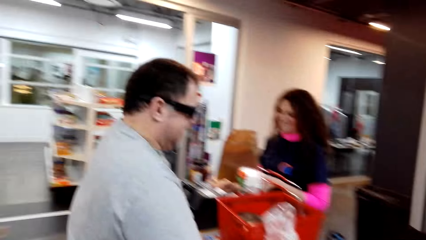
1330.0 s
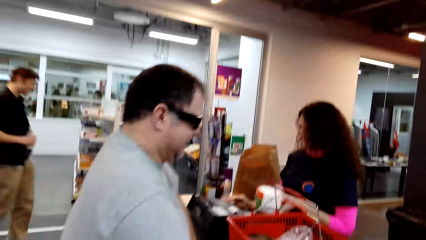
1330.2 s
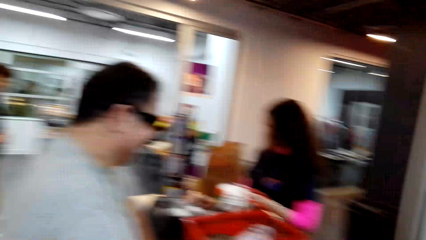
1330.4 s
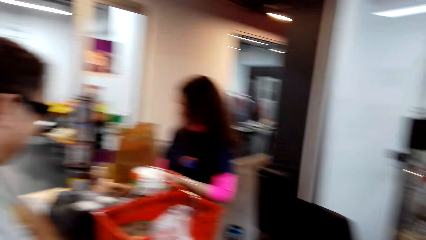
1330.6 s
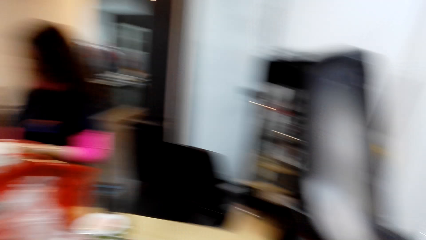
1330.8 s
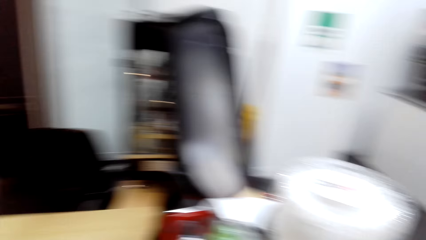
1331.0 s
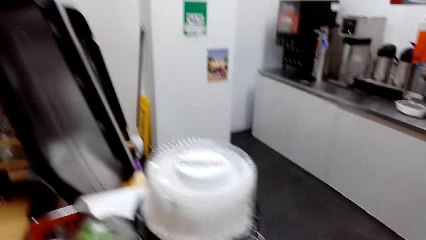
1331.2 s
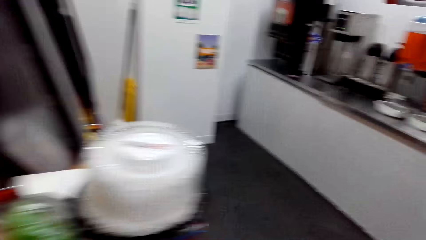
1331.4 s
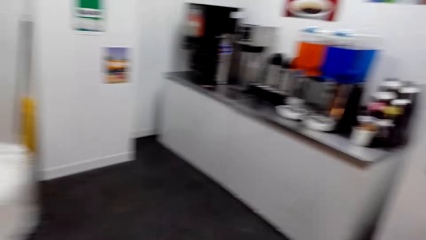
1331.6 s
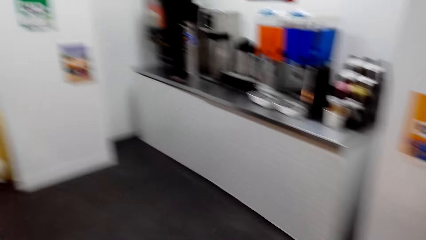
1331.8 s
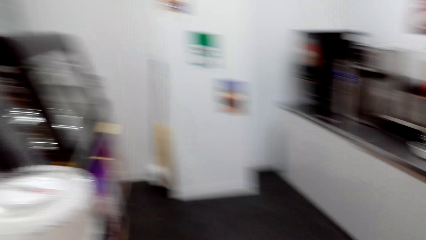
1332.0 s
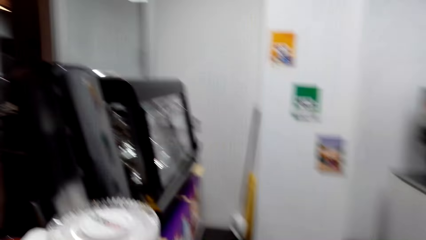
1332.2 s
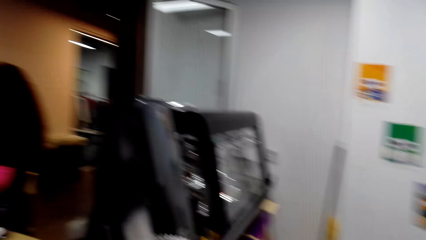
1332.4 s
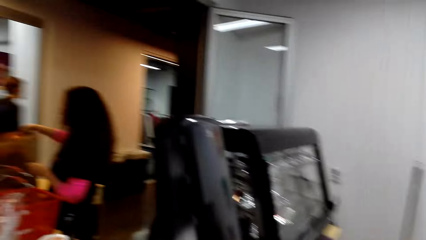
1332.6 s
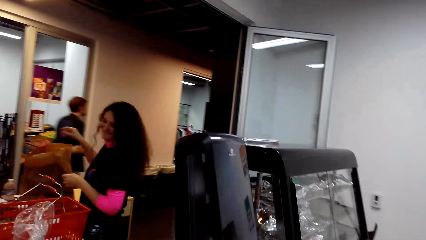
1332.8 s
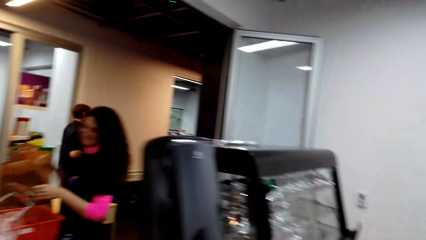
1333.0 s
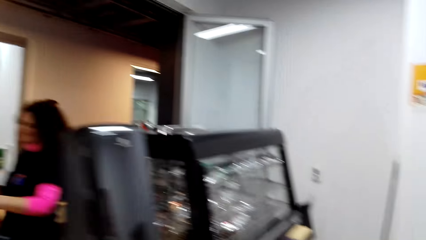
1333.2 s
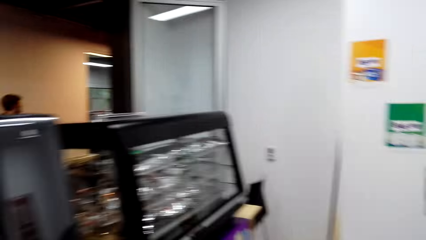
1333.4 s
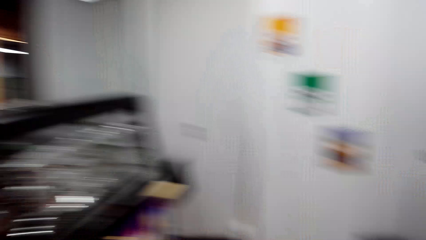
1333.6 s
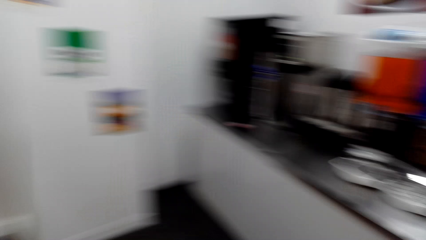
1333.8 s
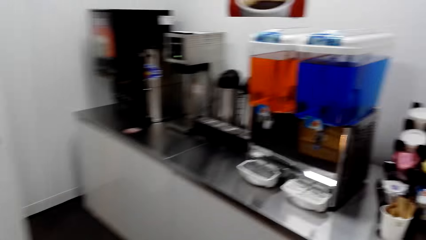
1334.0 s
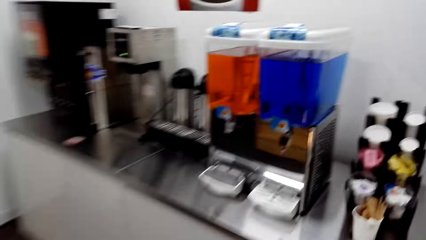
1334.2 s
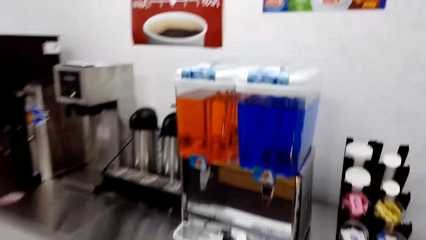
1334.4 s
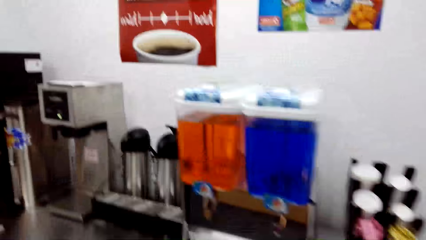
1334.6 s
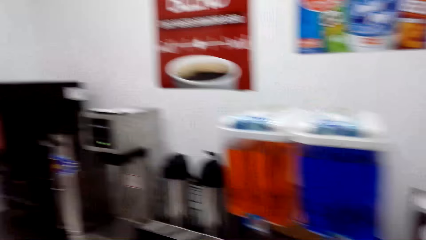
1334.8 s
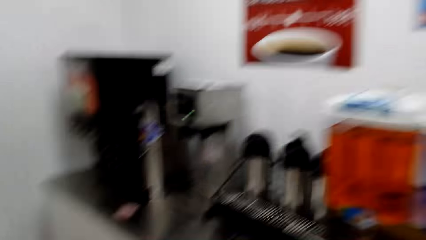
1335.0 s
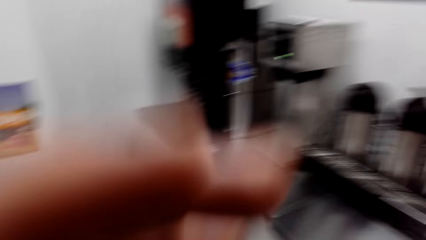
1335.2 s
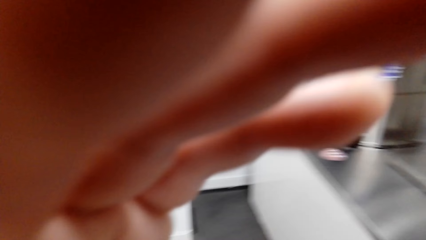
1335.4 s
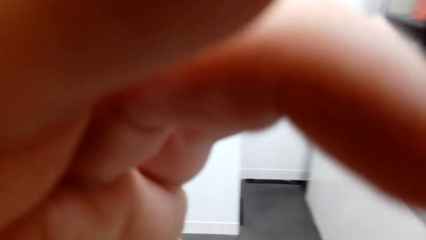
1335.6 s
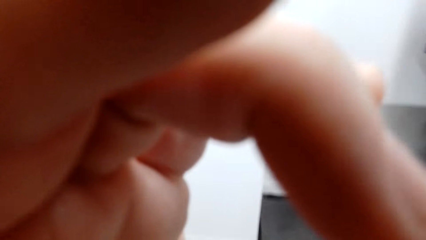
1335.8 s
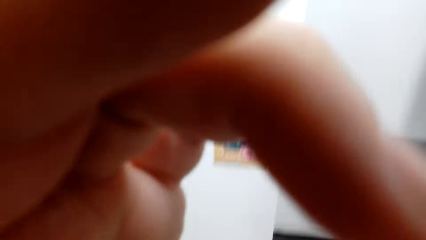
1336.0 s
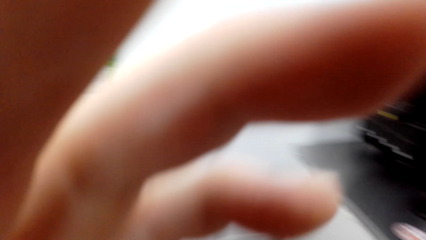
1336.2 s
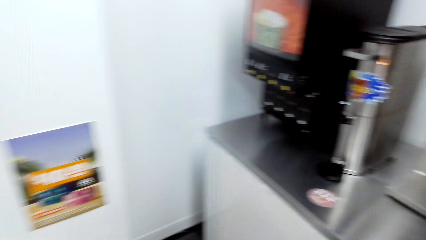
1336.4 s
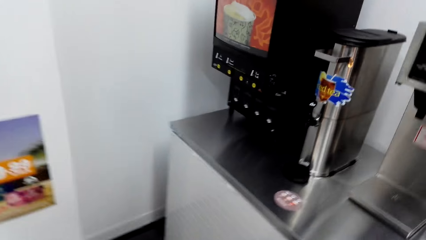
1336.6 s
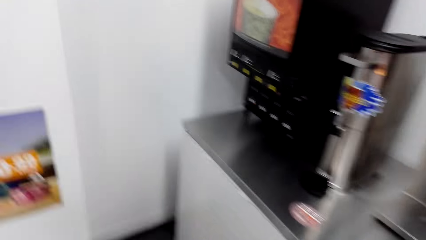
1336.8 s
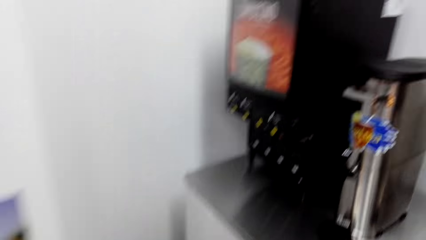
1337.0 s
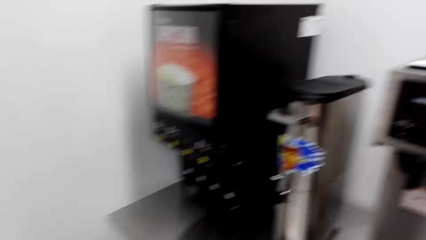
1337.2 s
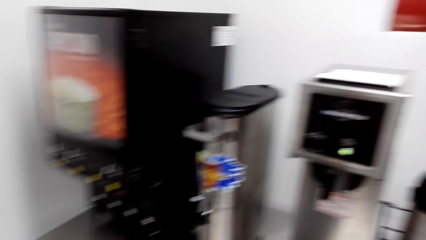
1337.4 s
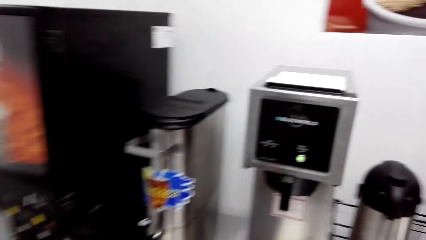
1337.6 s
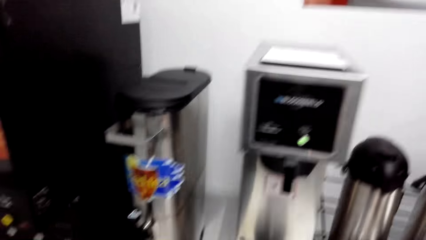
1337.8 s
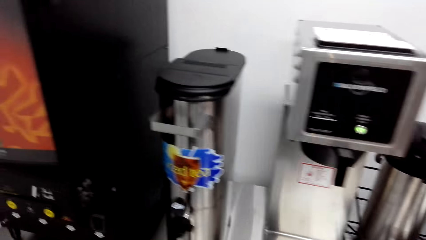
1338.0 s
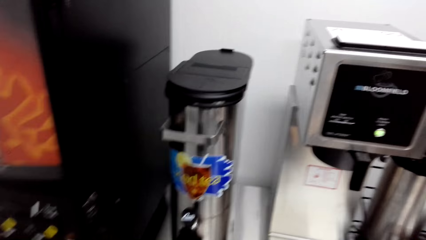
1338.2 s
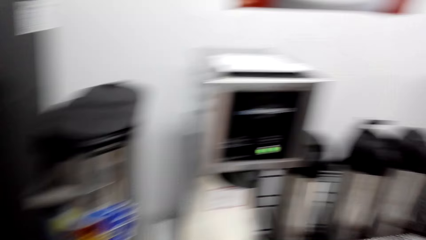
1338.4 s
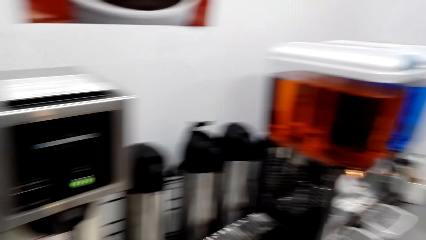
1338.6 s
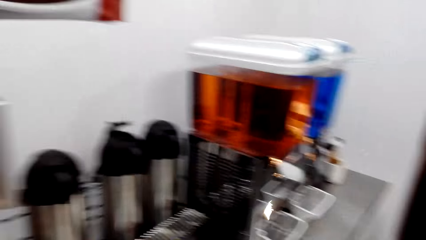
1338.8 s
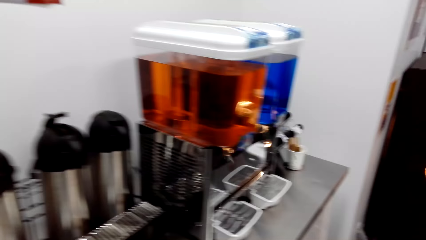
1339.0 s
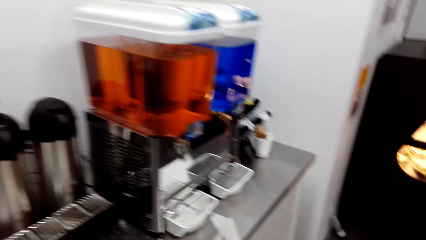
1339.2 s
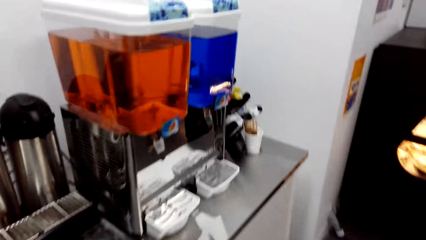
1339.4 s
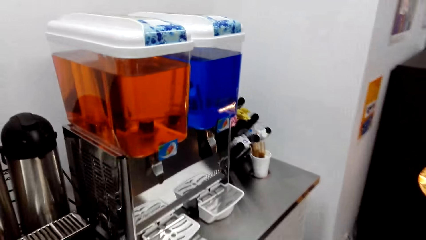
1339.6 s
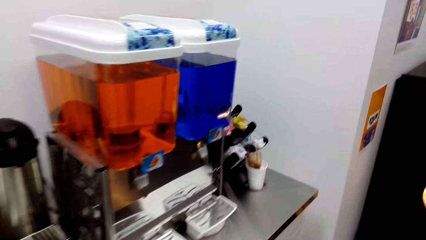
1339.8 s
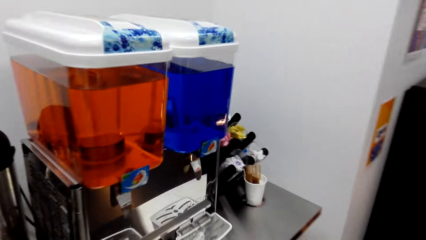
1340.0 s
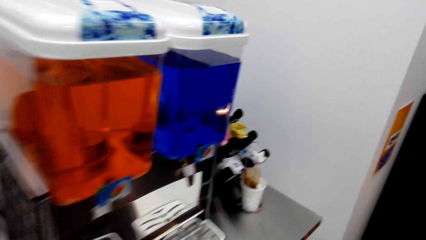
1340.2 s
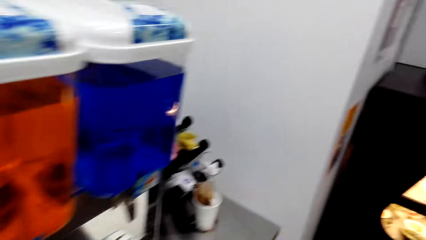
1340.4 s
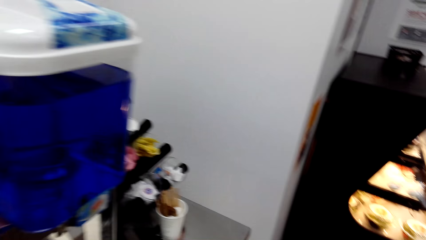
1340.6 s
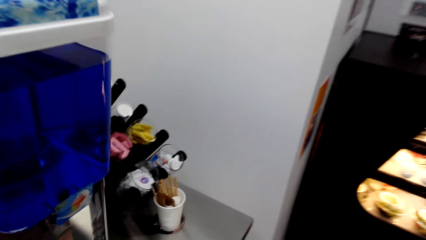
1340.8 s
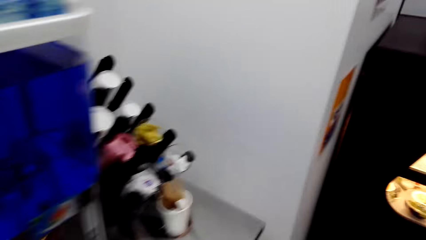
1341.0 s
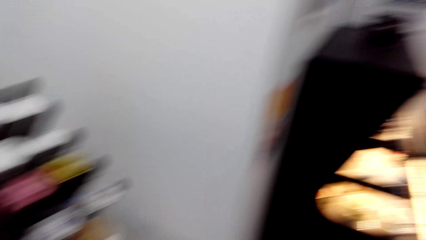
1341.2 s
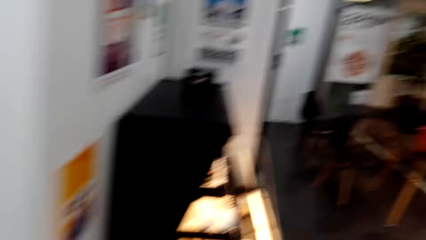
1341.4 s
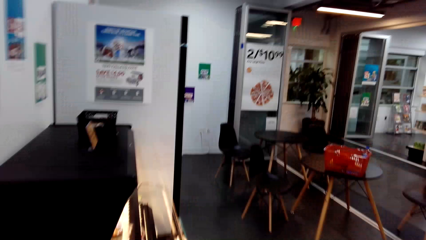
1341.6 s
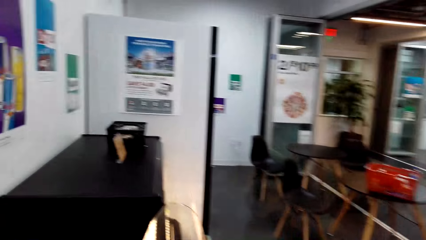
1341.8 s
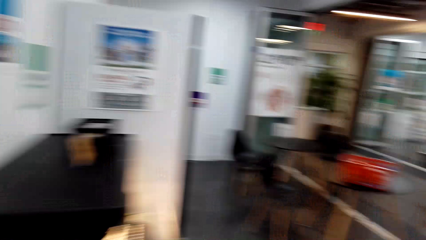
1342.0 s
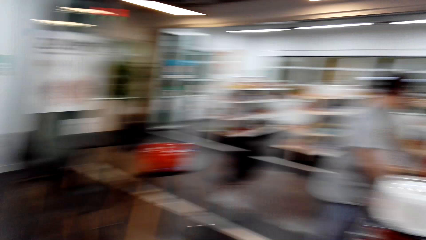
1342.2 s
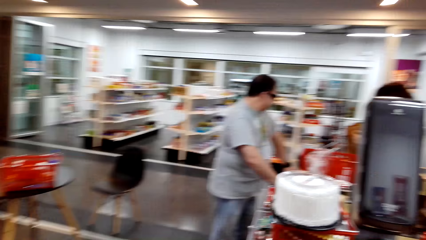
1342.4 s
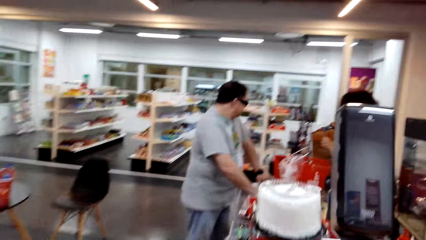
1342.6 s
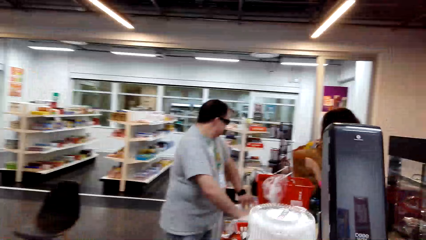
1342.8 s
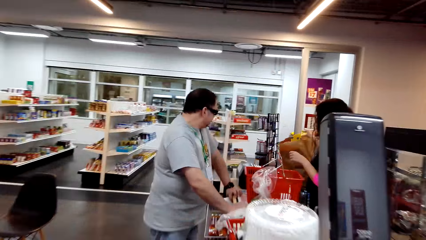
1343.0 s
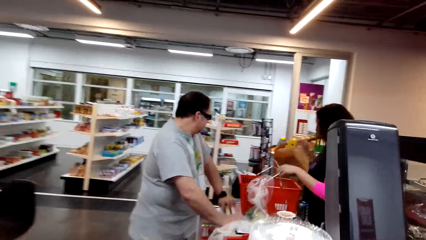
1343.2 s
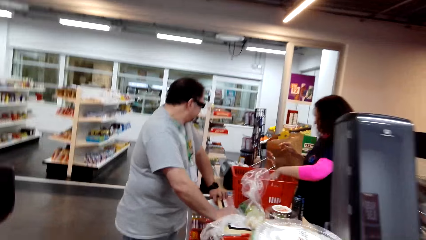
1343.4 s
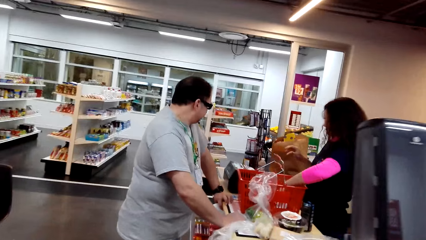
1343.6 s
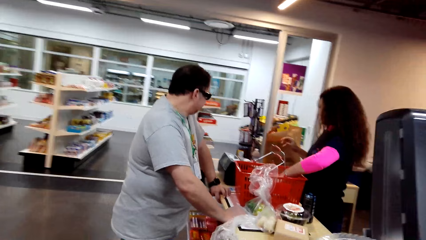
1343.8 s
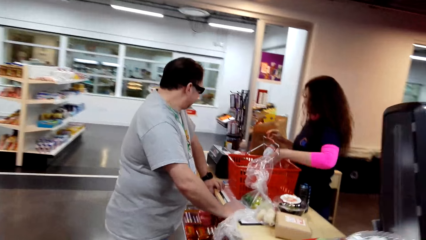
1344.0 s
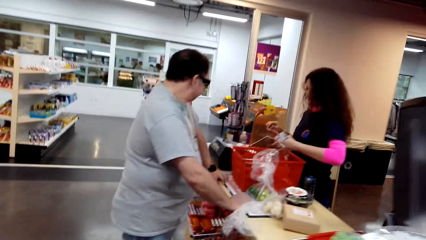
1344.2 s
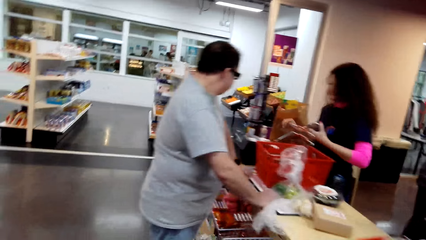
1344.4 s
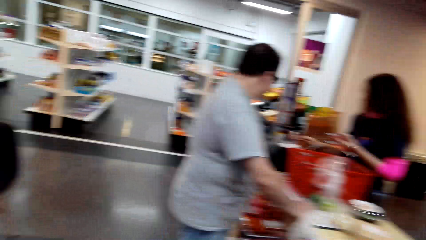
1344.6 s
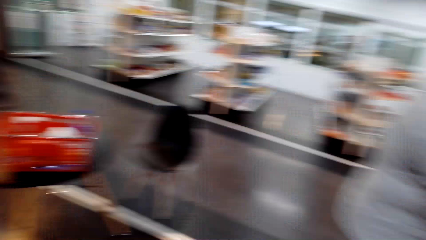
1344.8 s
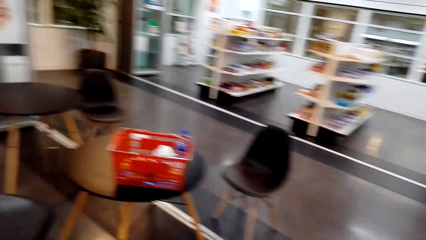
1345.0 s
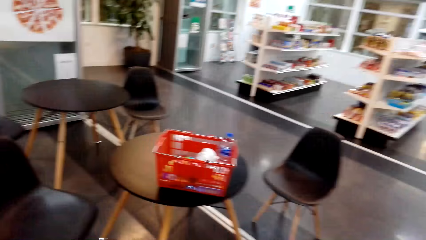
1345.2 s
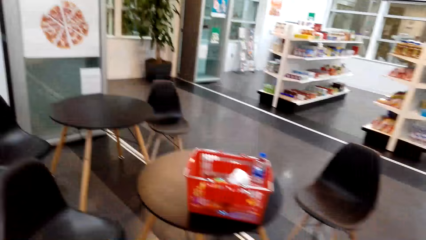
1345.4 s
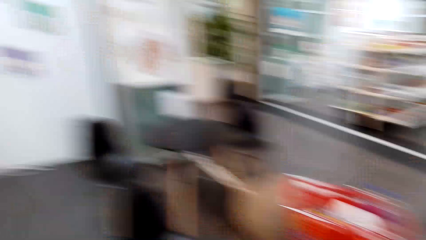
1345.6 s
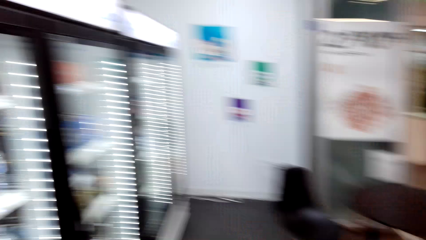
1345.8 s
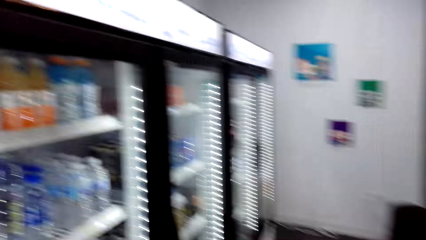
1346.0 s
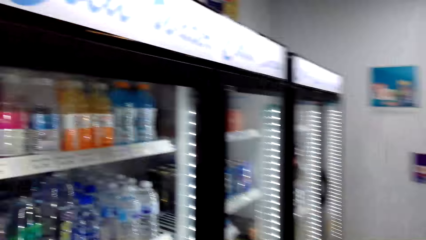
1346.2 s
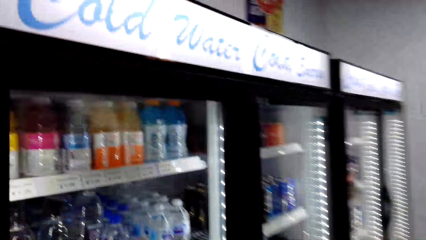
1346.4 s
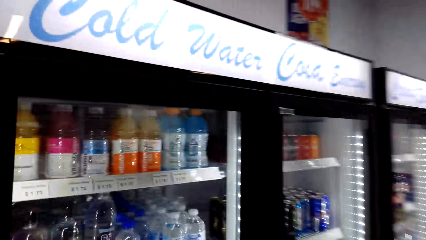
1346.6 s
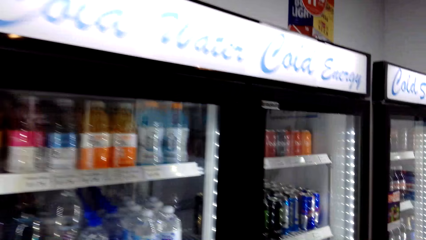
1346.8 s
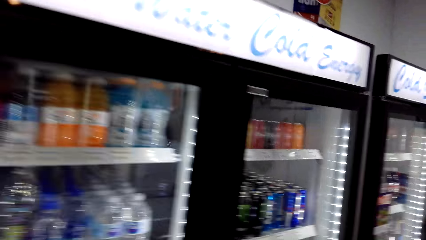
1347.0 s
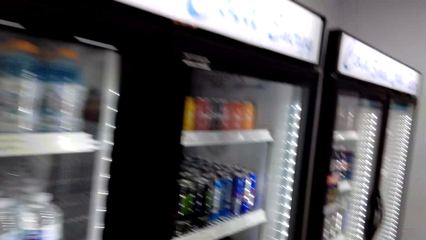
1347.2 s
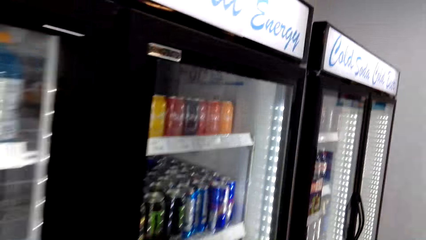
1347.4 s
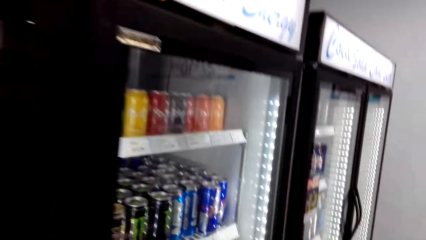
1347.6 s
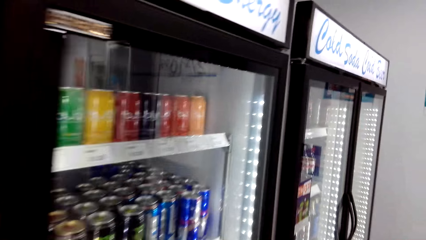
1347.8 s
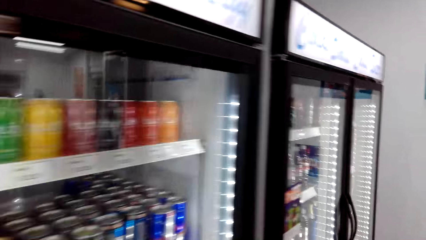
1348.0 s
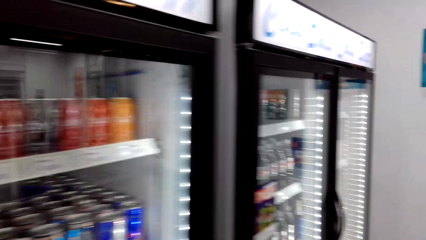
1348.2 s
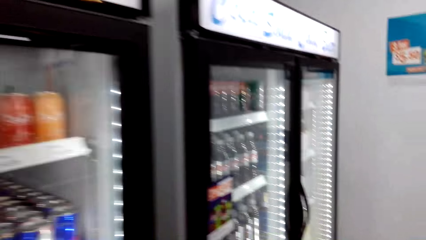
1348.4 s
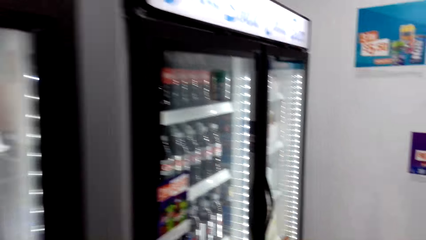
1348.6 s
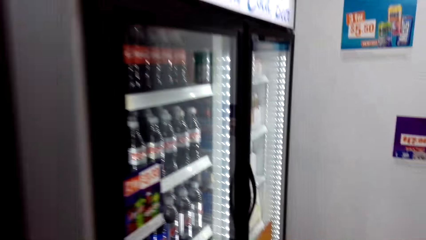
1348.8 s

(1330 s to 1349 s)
The camera wearer walks ahead. He looks around. He adjusts the camera. He moves around the left hand. He puts down his hand. He walks ahead.
